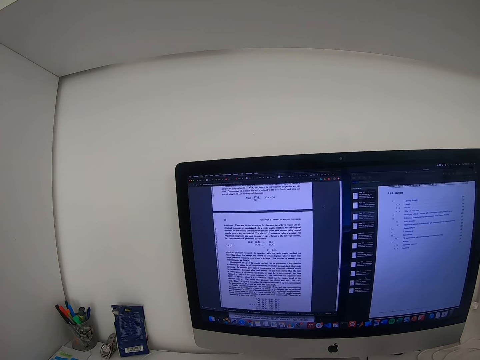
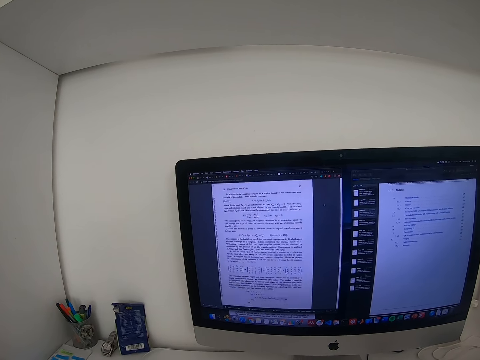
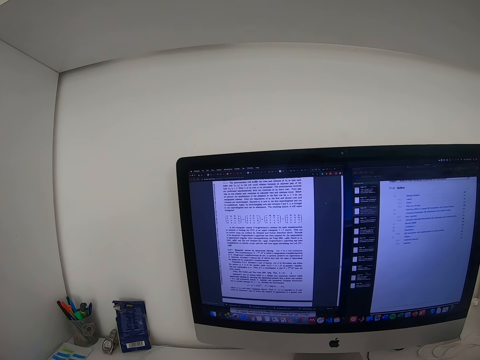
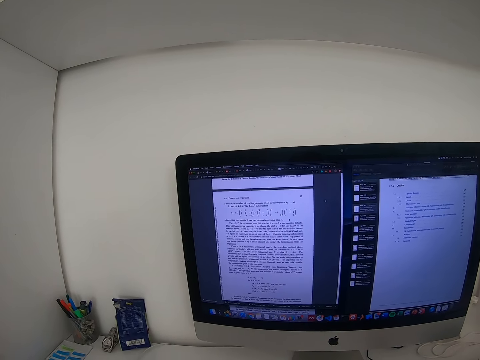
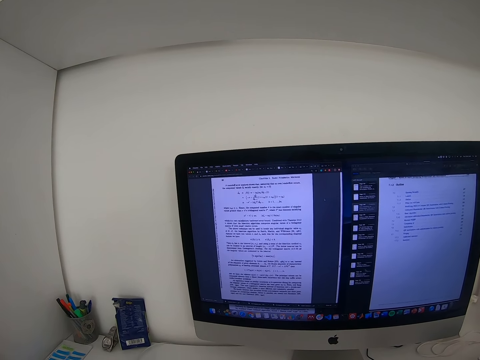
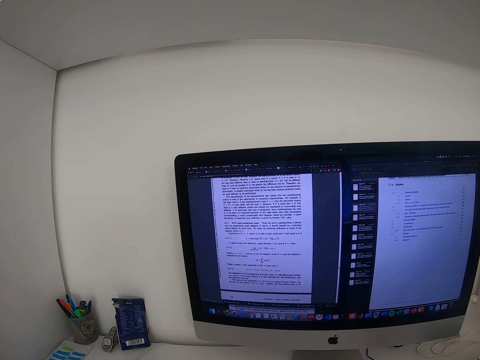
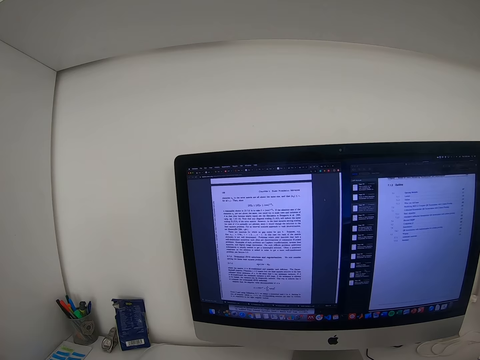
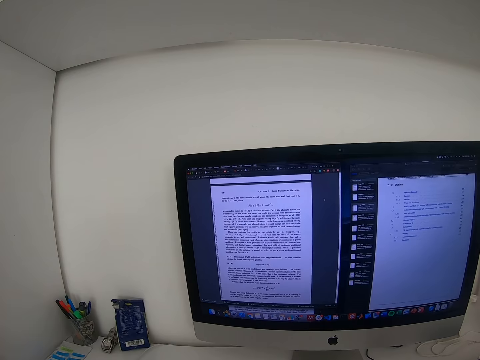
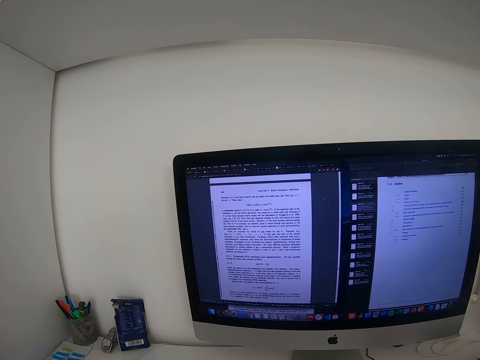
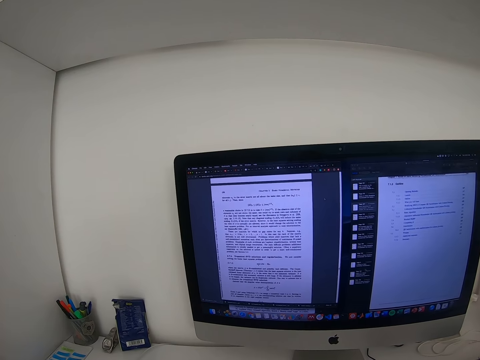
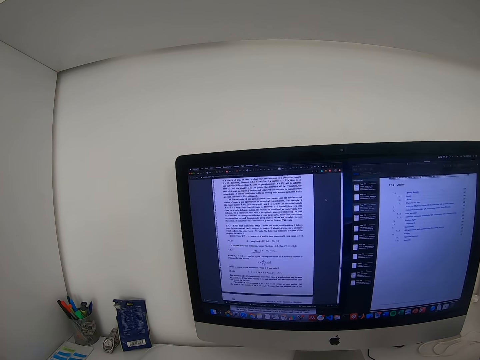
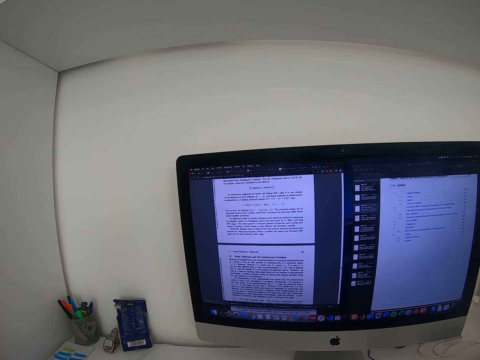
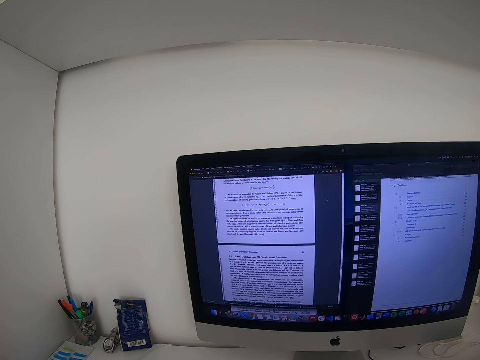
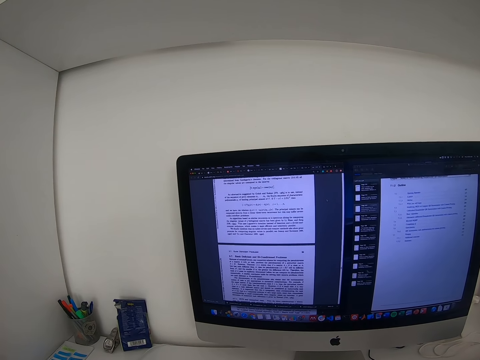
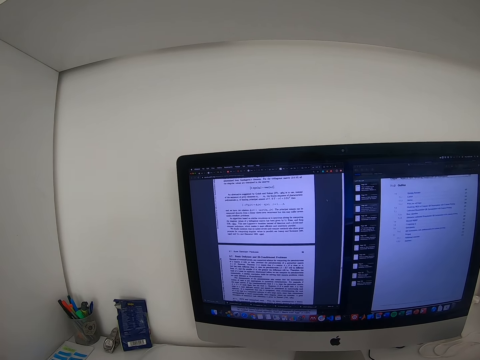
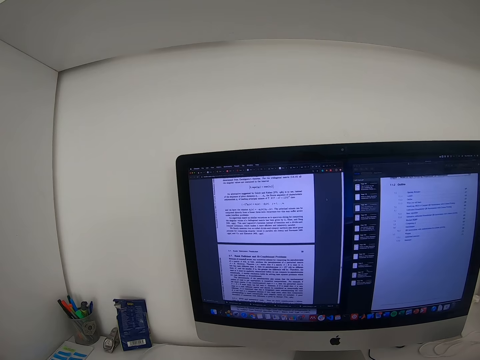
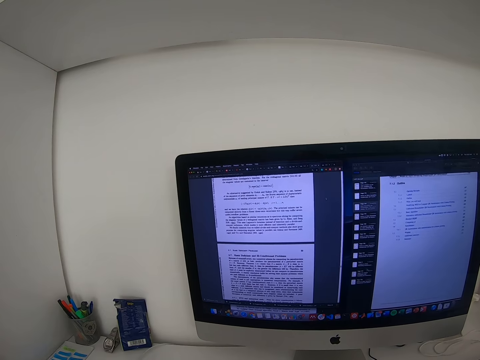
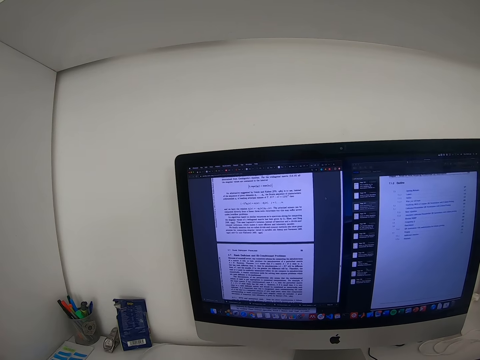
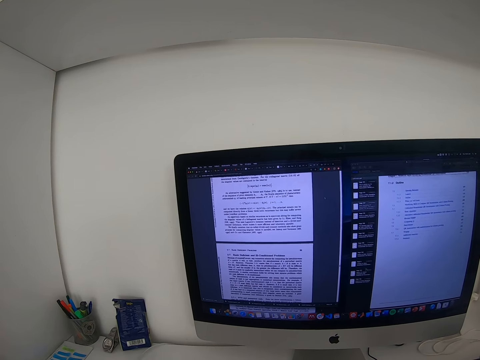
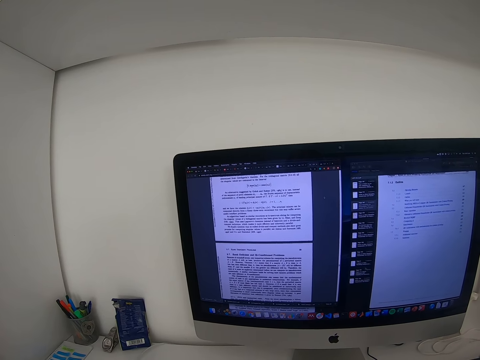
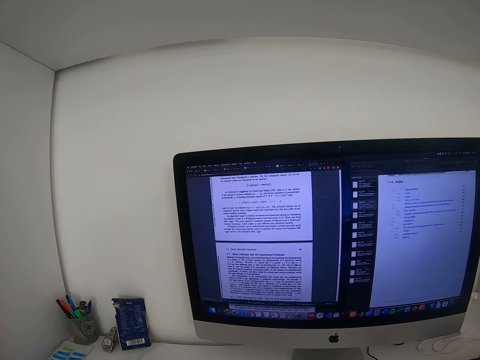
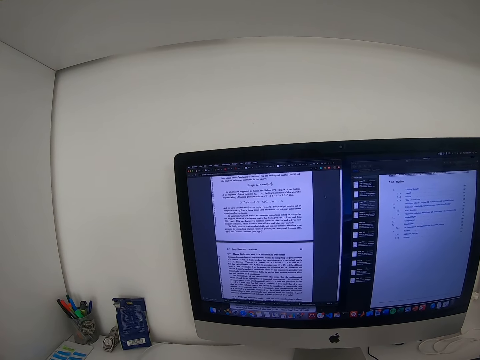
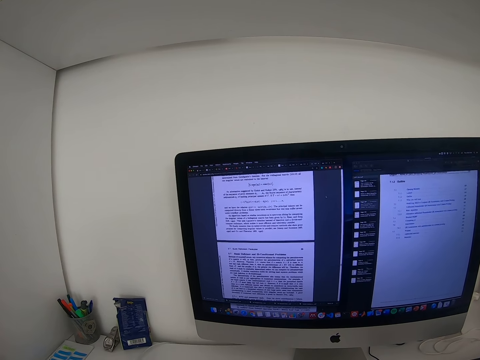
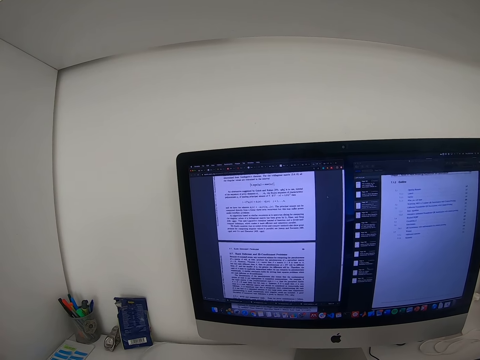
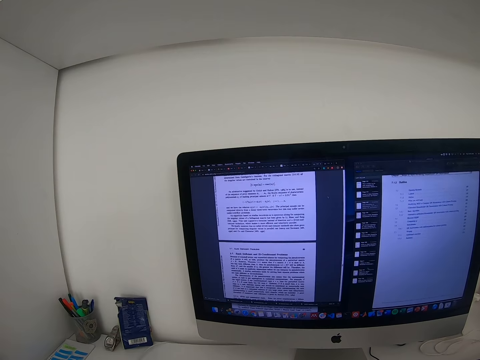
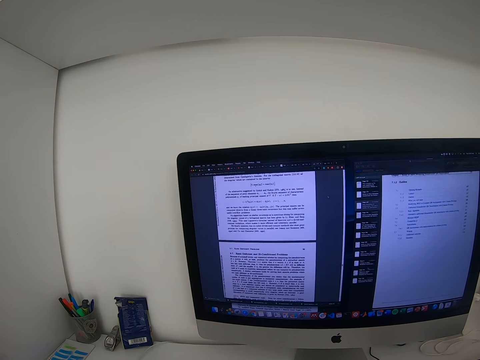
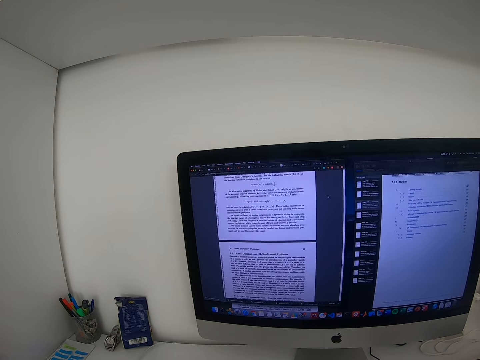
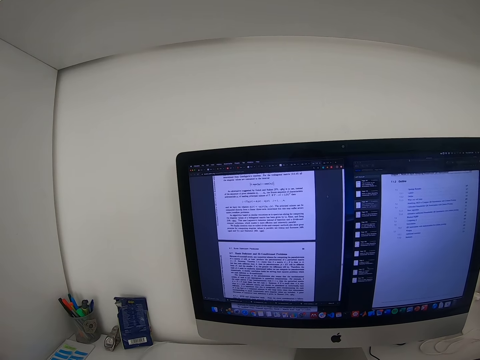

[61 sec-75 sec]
The camera wearer scrolls on the computer.

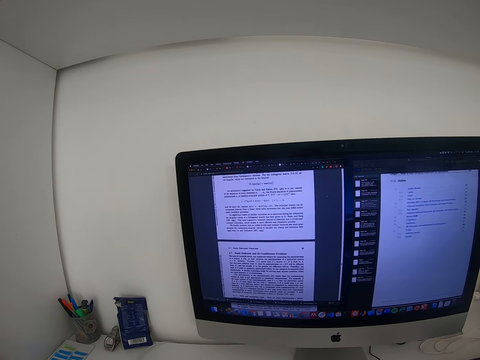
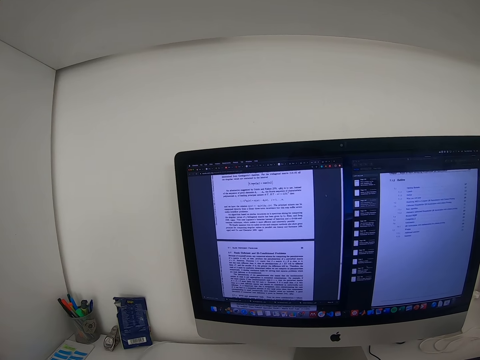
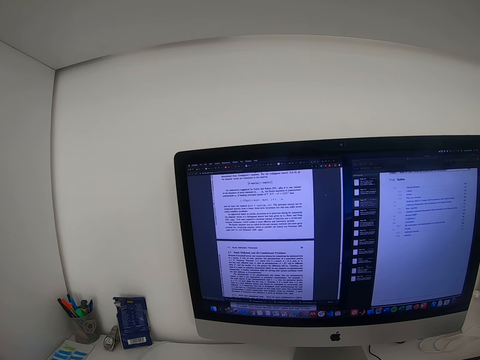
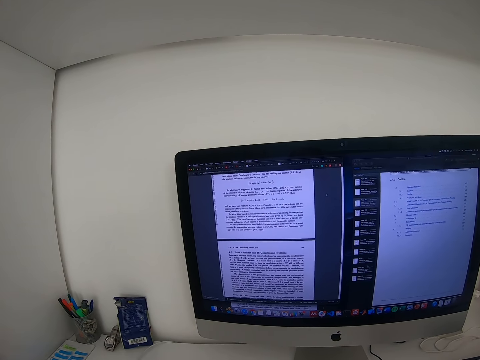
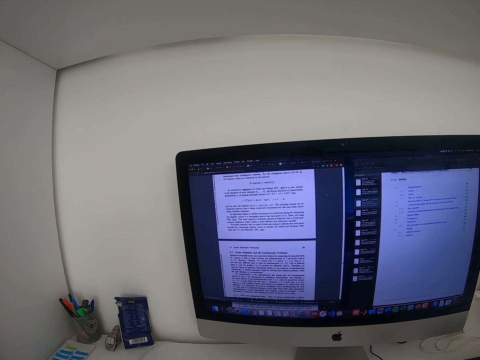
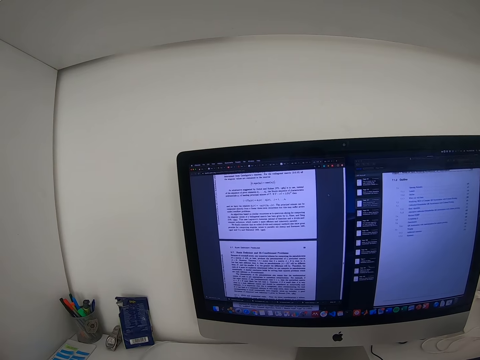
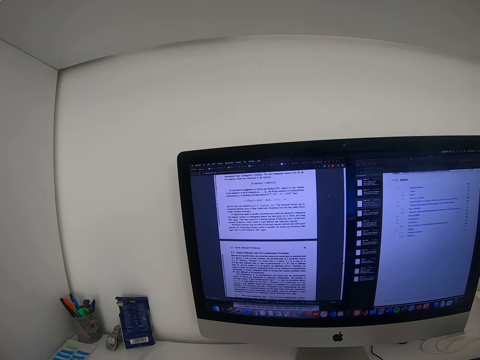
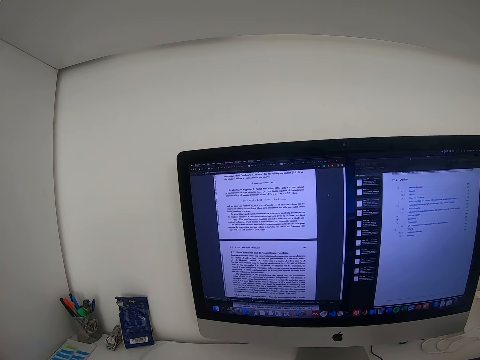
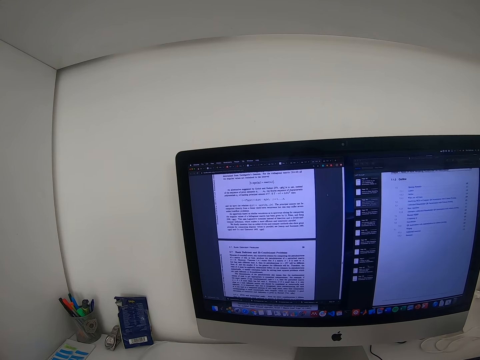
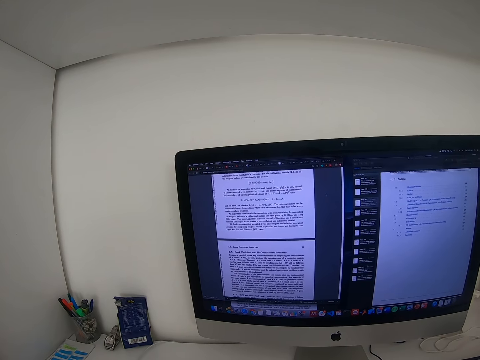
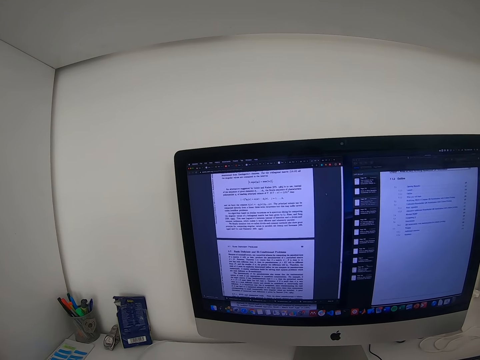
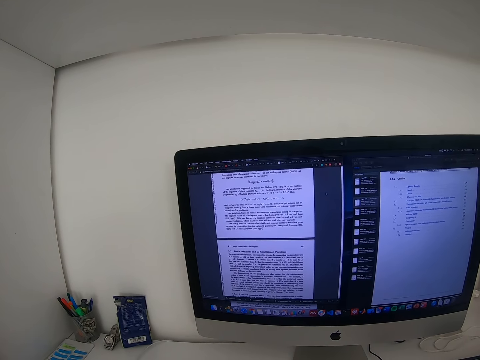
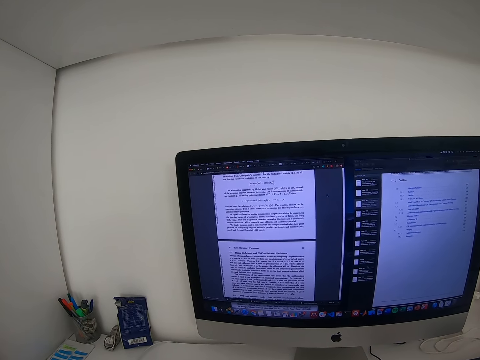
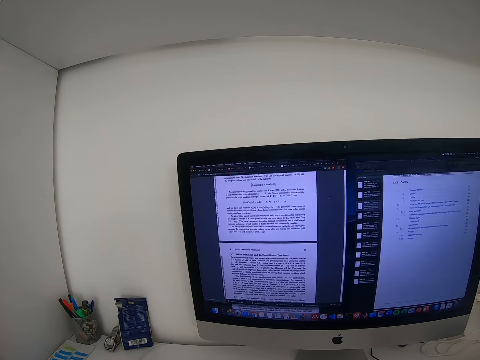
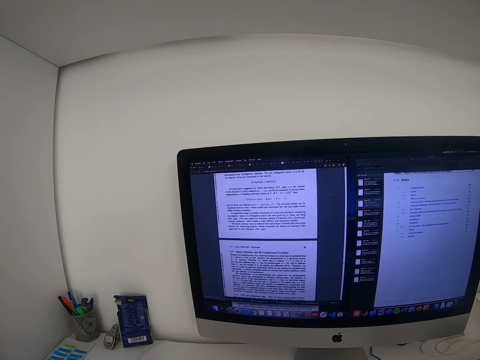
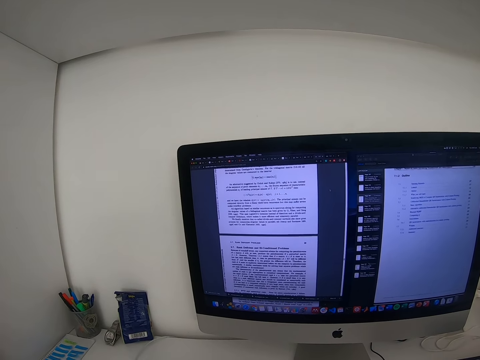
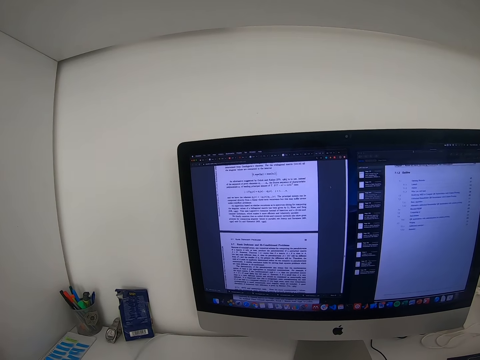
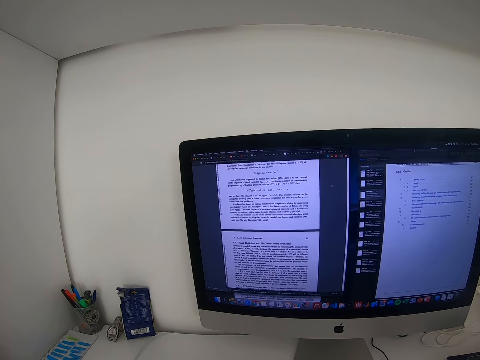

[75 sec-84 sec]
The camera wearer reads an article in the computer.

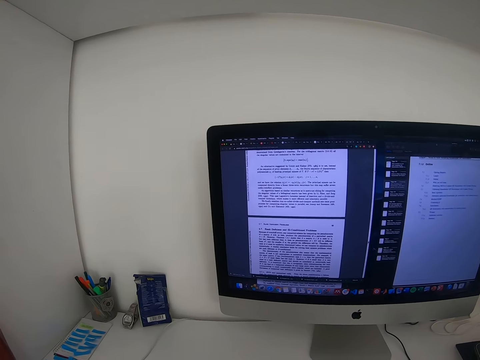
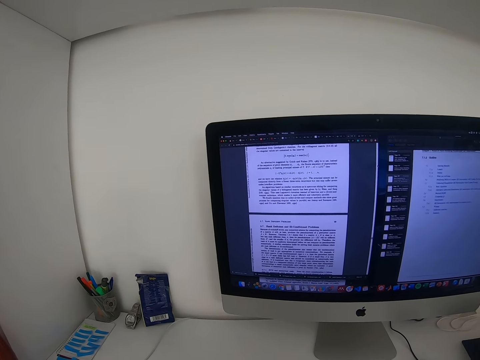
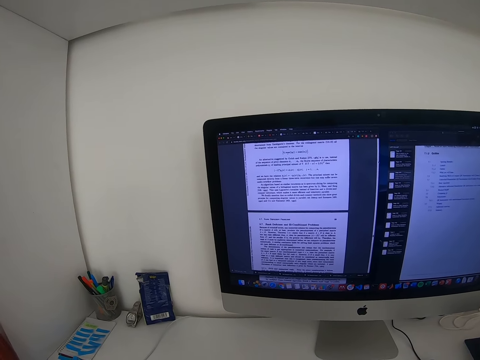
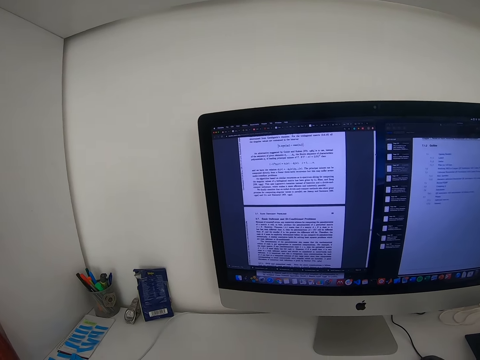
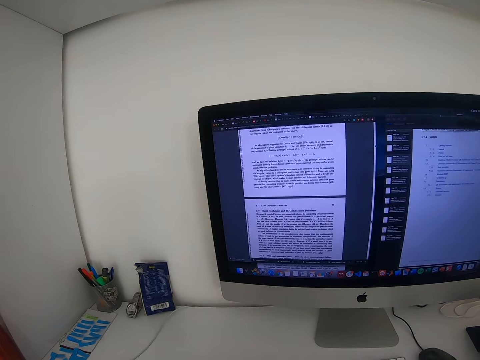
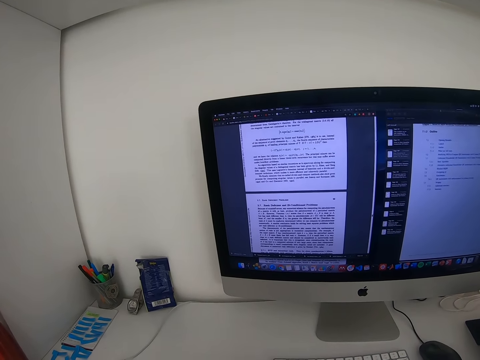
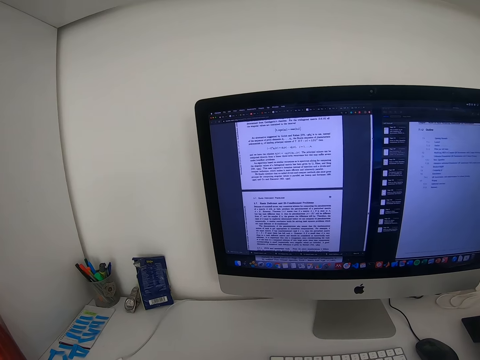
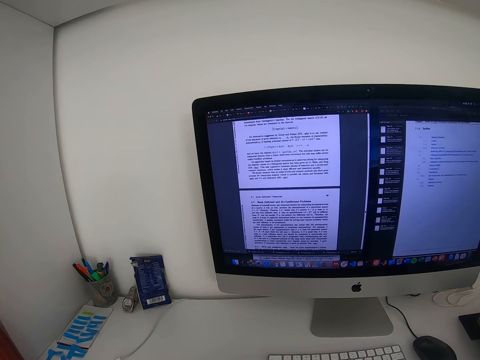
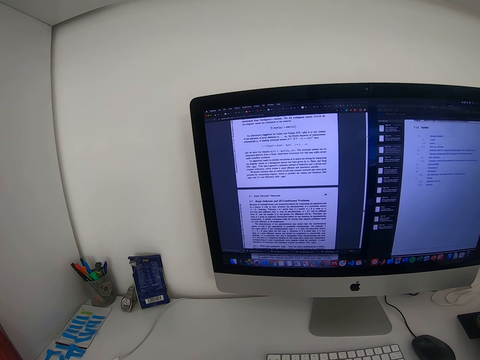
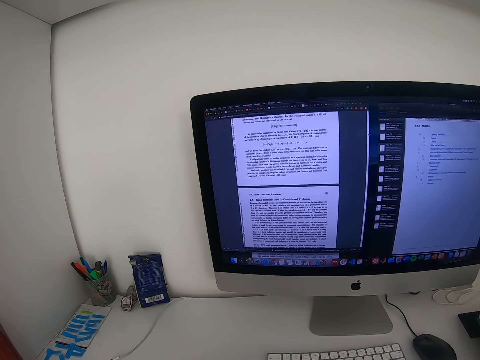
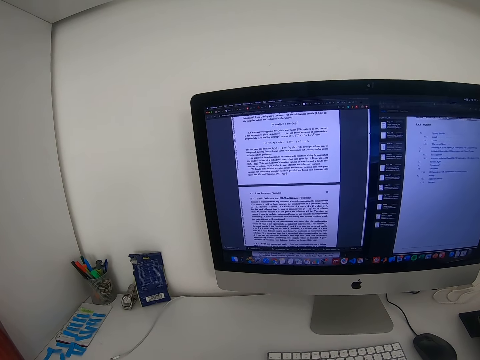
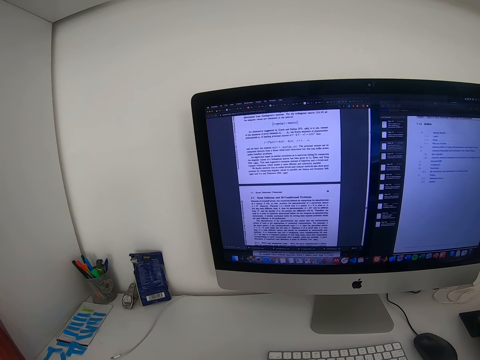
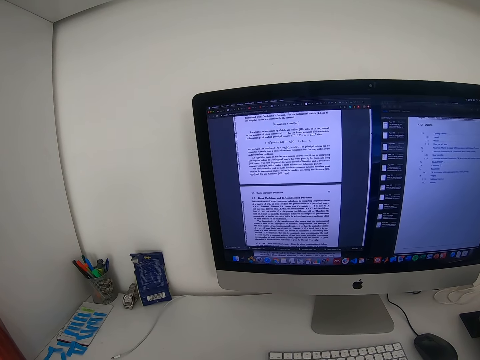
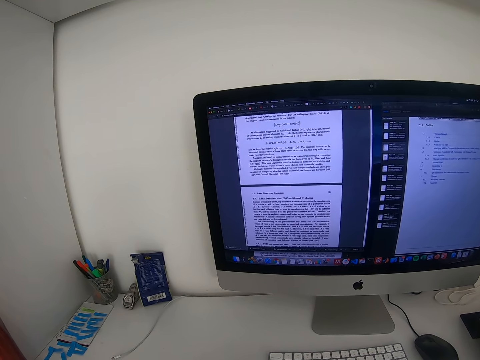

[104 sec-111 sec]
The camera wearer looks on the computer screen.
